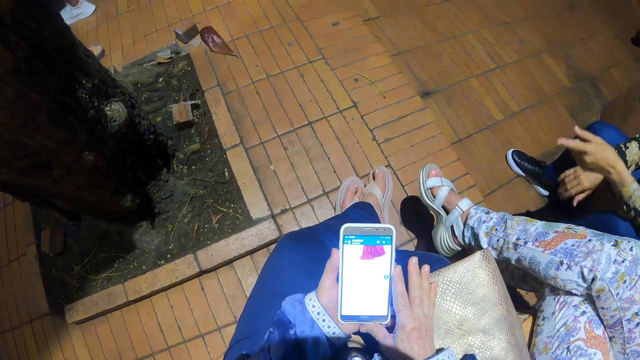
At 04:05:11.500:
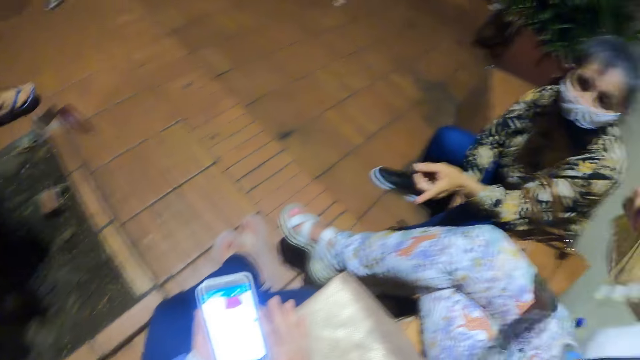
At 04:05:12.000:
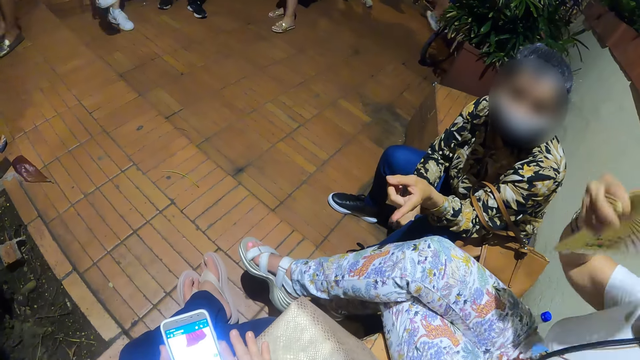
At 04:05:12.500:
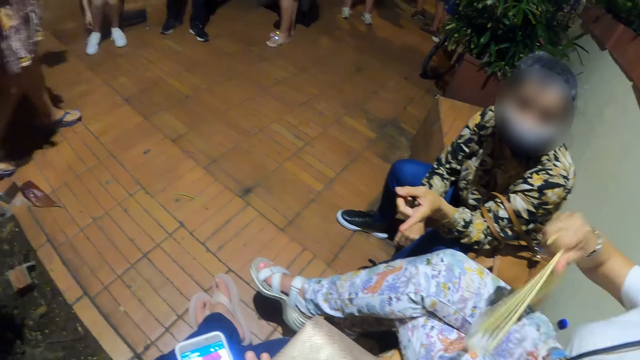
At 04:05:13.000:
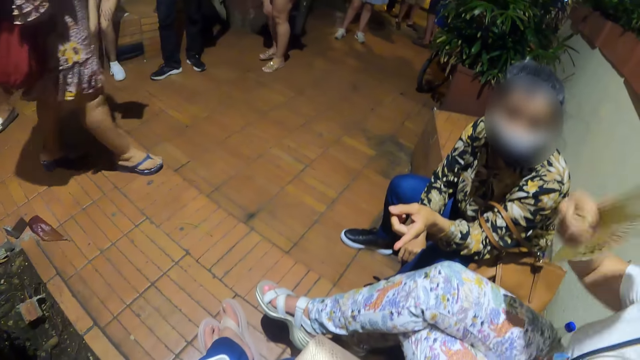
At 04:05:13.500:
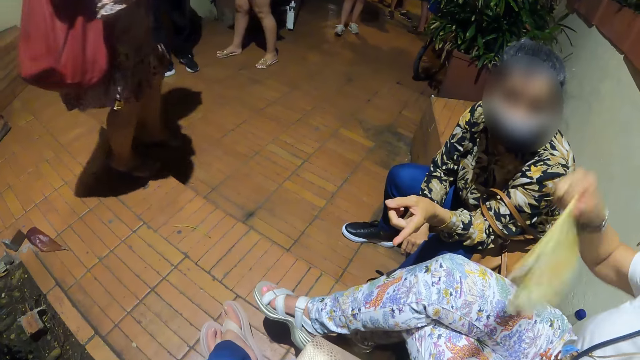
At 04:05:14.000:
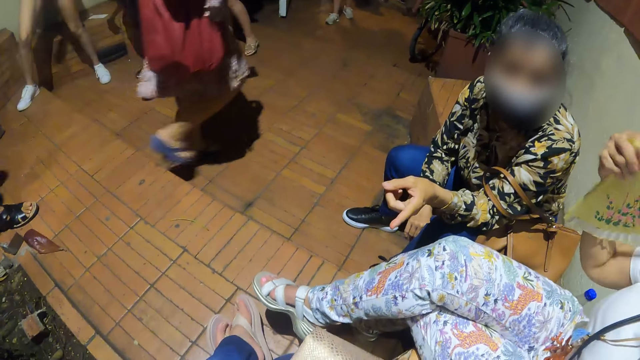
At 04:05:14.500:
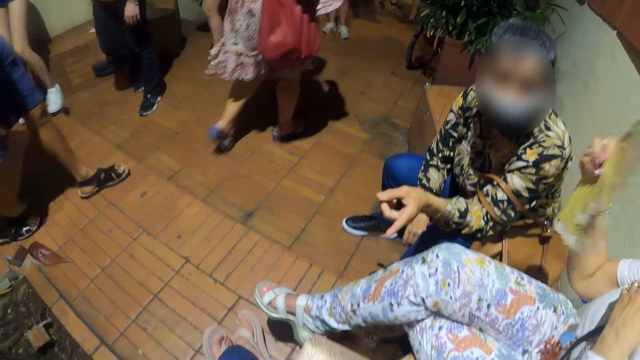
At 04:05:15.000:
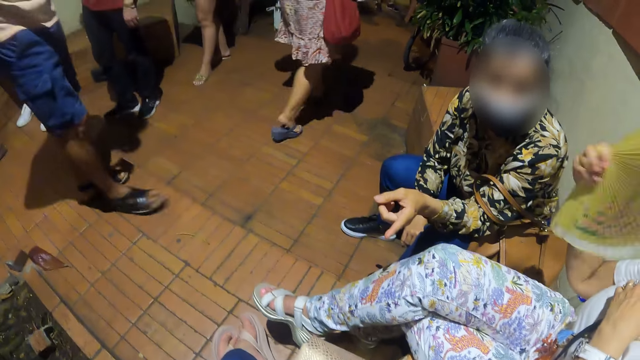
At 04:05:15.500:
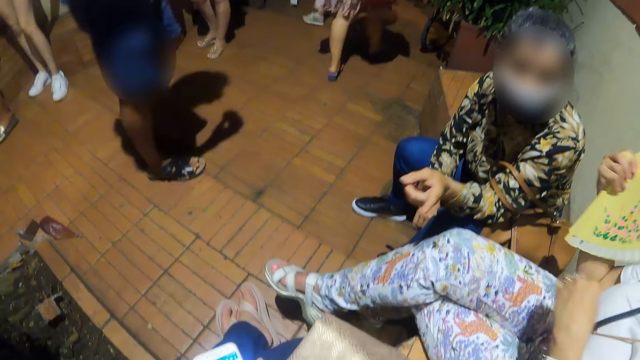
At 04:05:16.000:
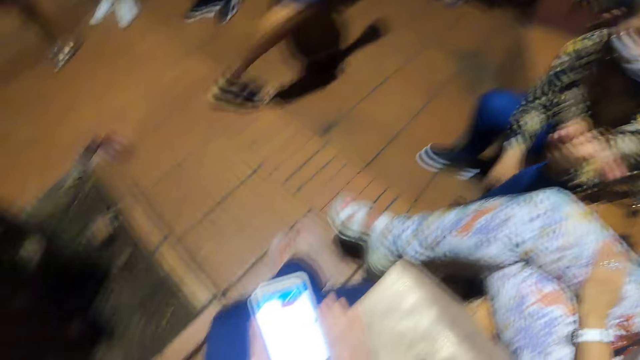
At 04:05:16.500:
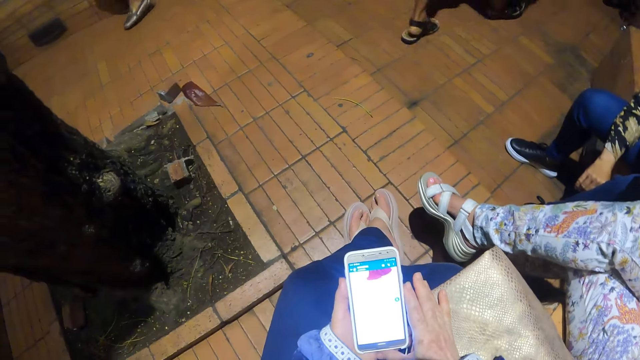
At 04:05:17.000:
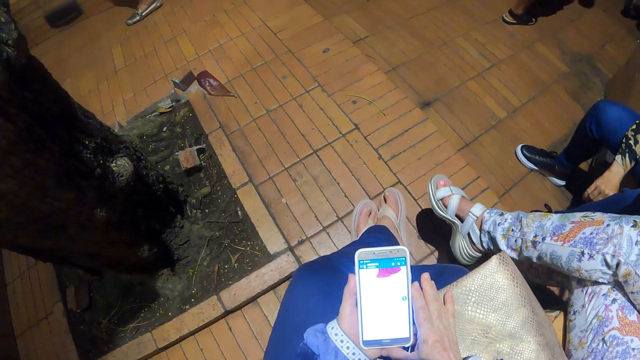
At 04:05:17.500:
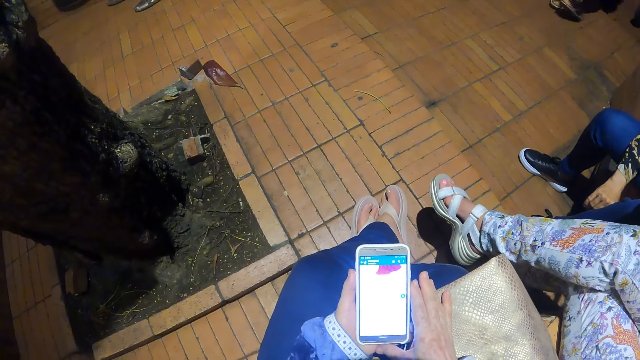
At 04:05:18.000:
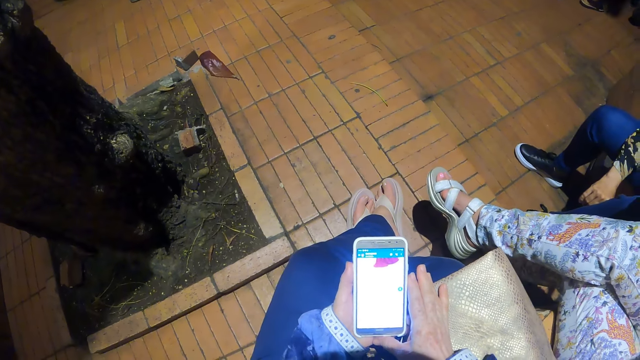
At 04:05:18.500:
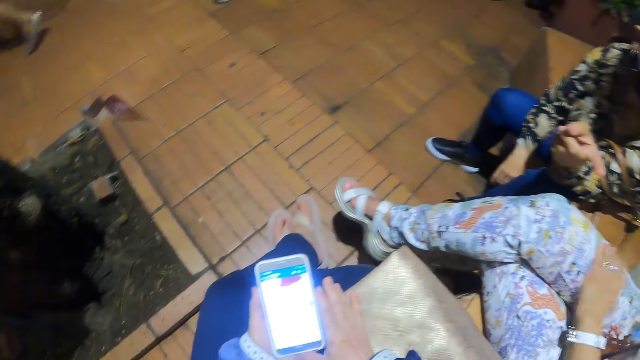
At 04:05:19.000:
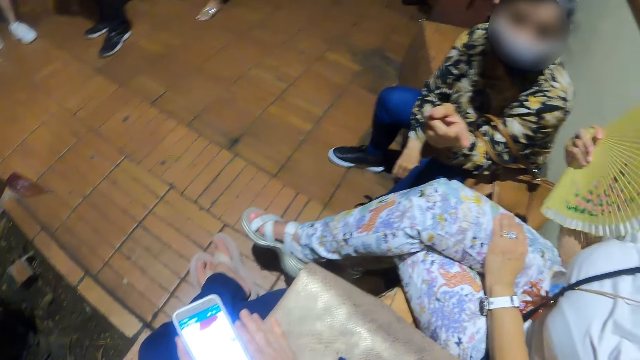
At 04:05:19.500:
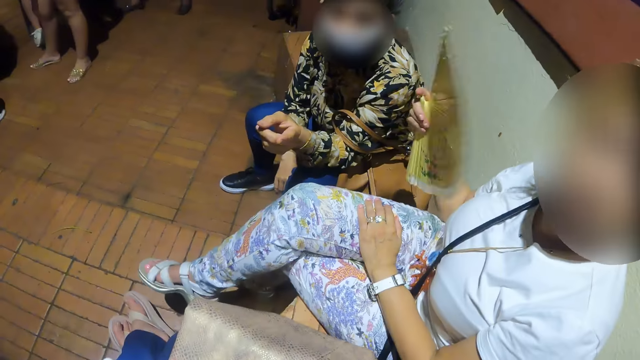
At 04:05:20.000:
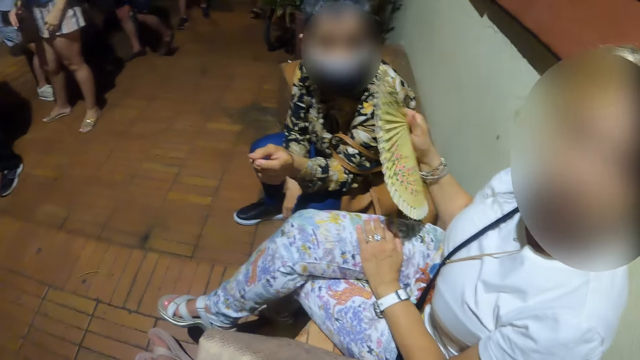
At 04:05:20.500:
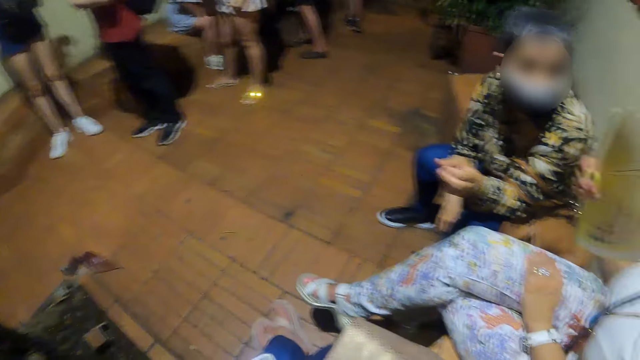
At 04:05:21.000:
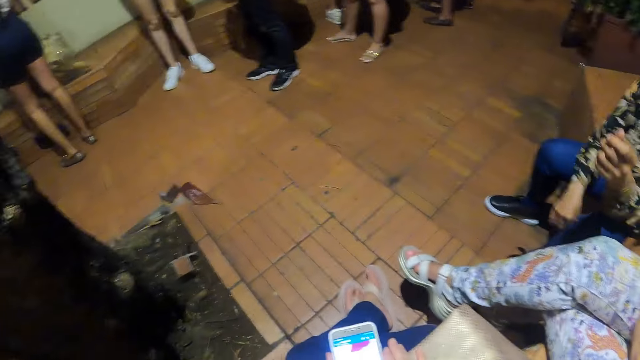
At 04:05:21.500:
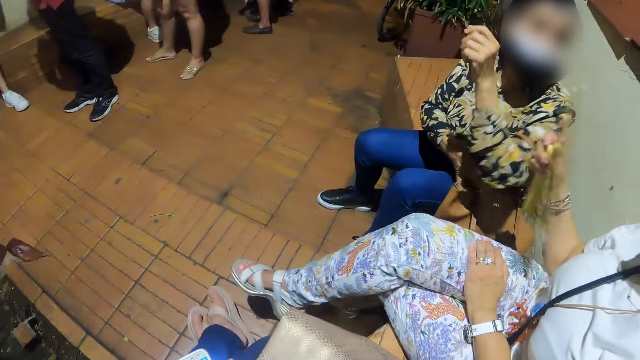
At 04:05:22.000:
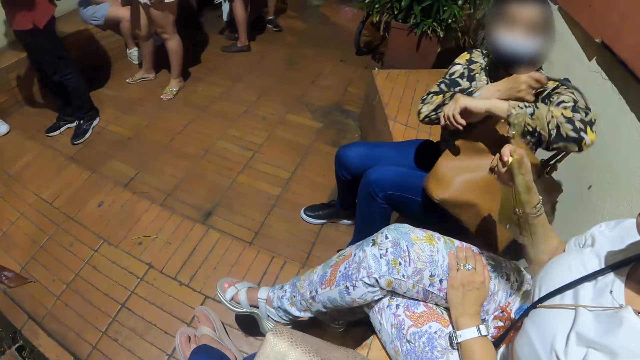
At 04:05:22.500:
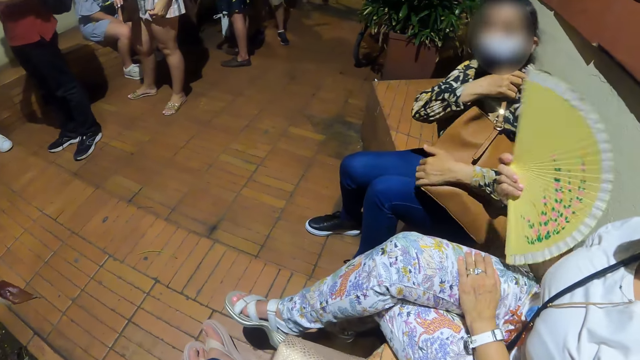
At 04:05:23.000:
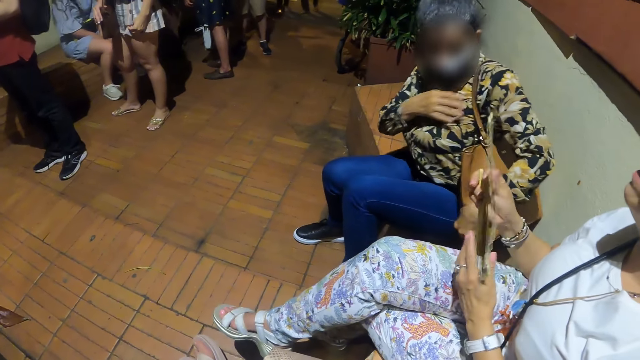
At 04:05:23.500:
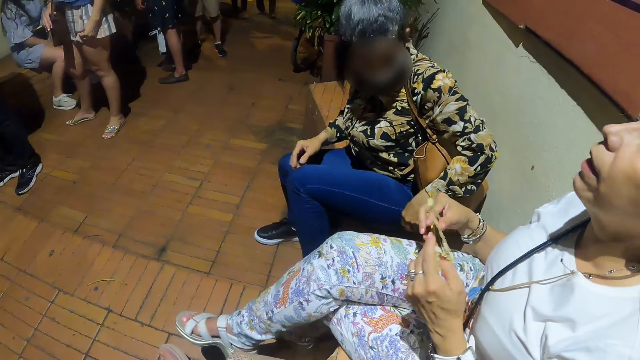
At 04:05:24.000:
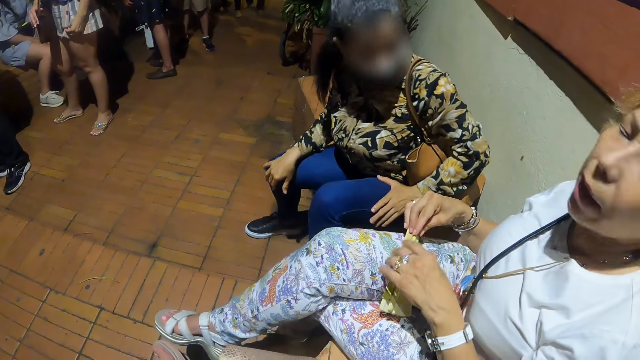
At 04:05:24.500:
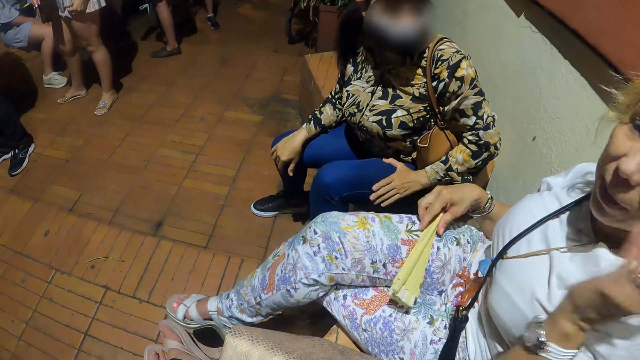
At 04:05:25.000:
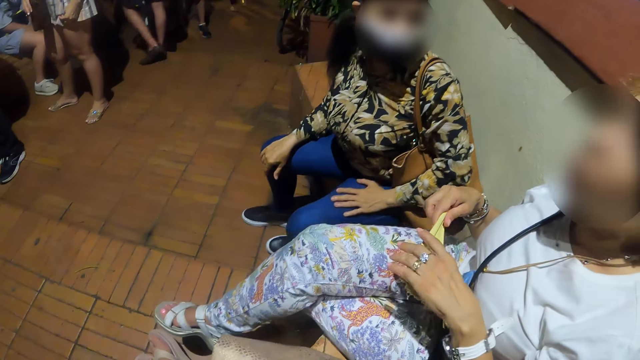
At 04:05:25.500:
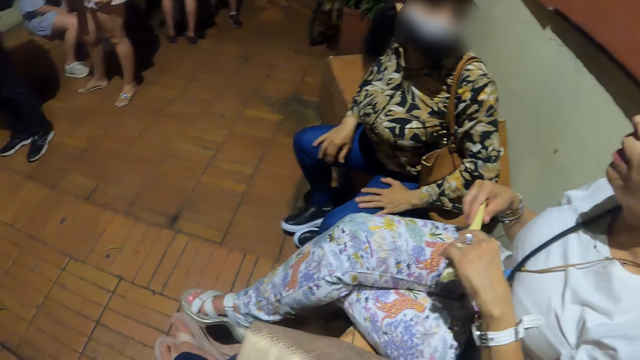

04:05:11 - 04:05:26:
The camera wearer looks at a phone. A woman points around. The camera wearer turns around. They look at the phone. They look around. The woman adjusts the bag on her shoulder.

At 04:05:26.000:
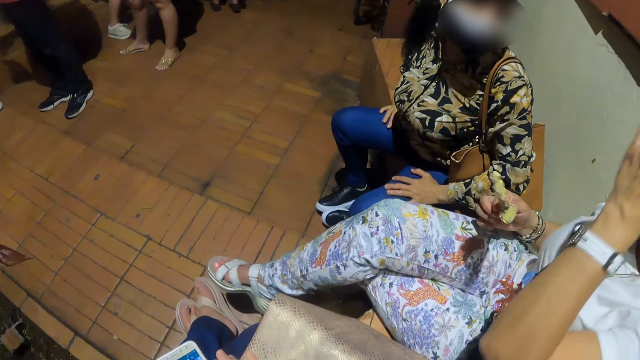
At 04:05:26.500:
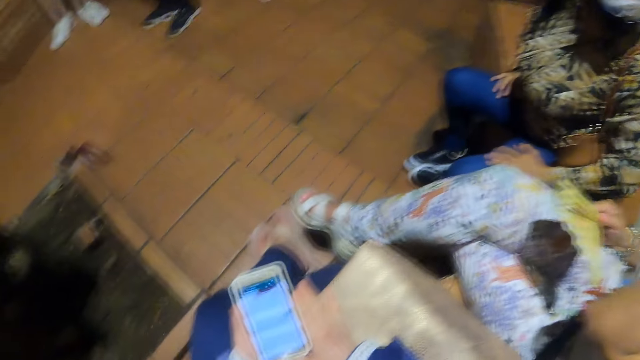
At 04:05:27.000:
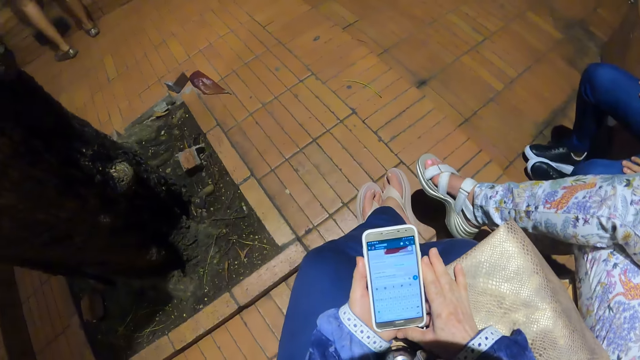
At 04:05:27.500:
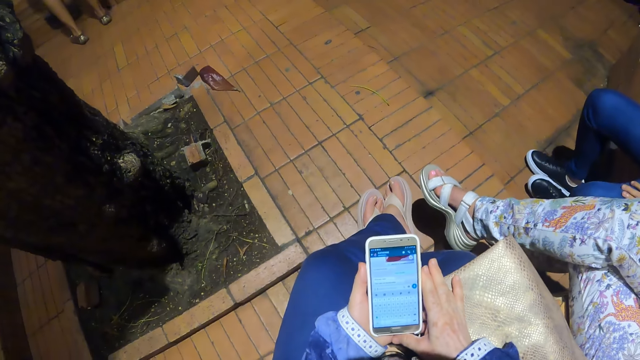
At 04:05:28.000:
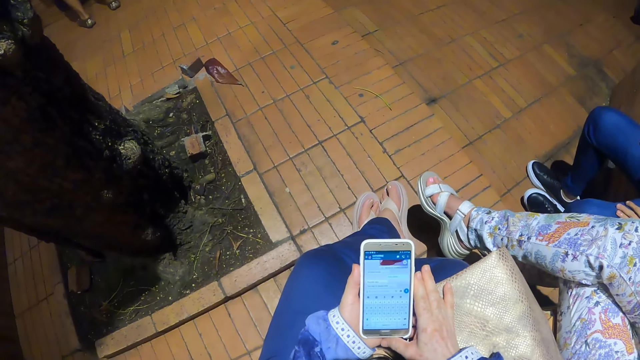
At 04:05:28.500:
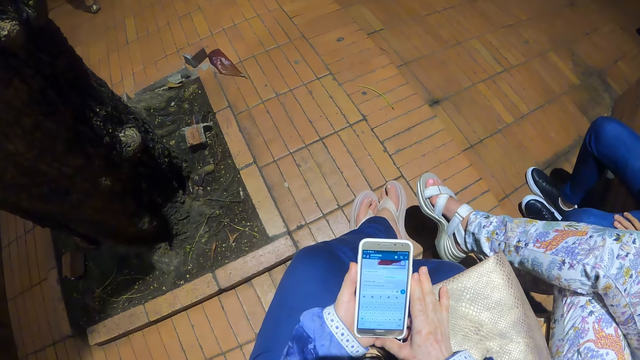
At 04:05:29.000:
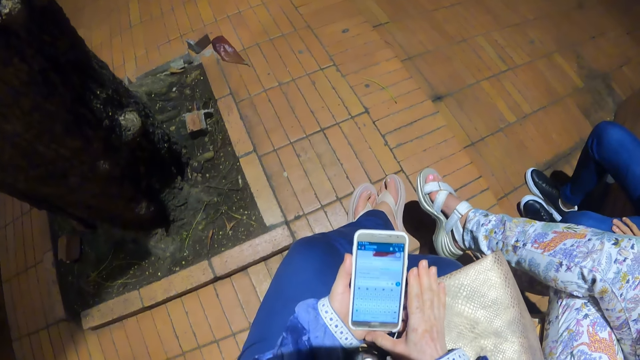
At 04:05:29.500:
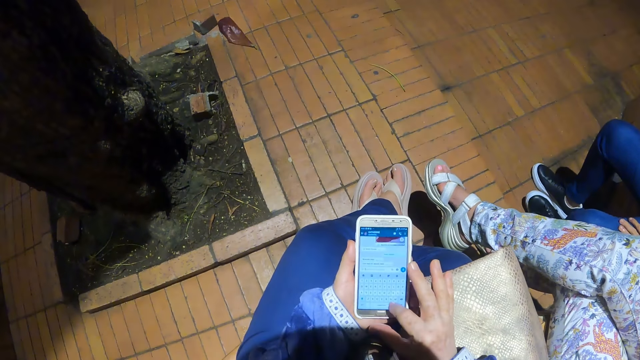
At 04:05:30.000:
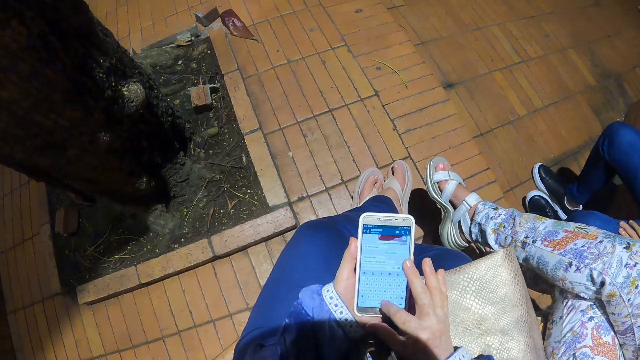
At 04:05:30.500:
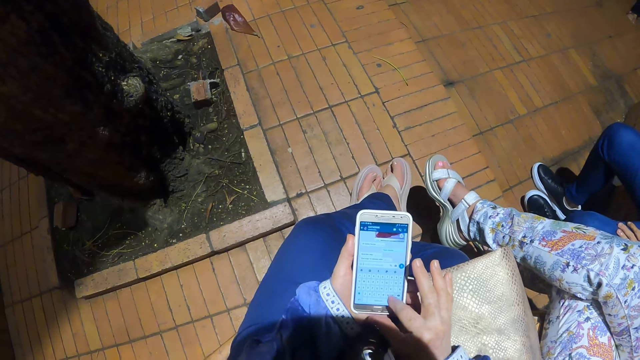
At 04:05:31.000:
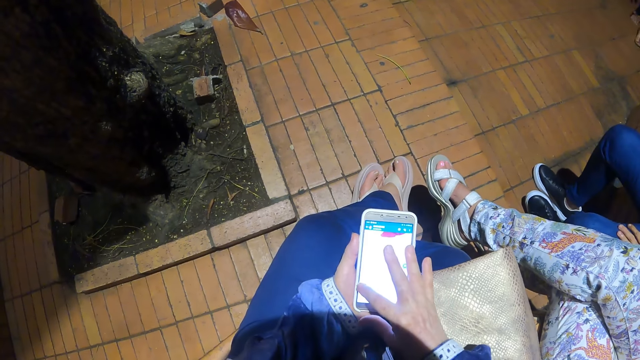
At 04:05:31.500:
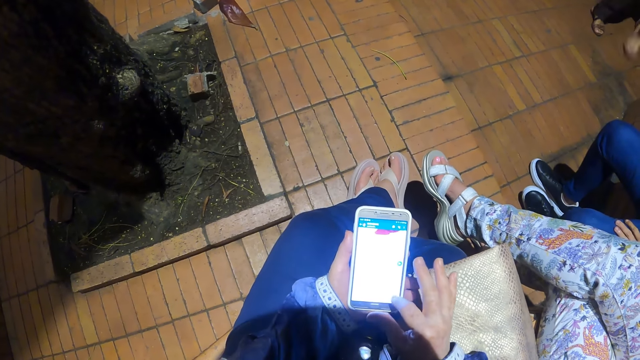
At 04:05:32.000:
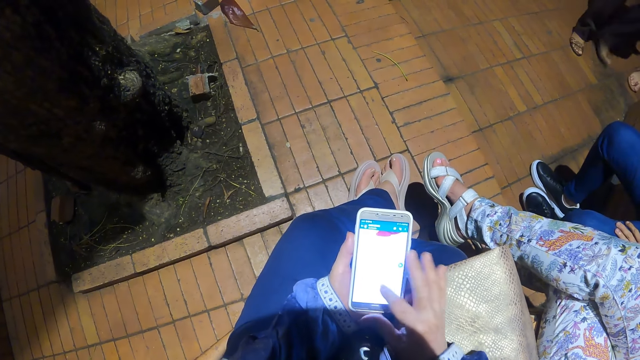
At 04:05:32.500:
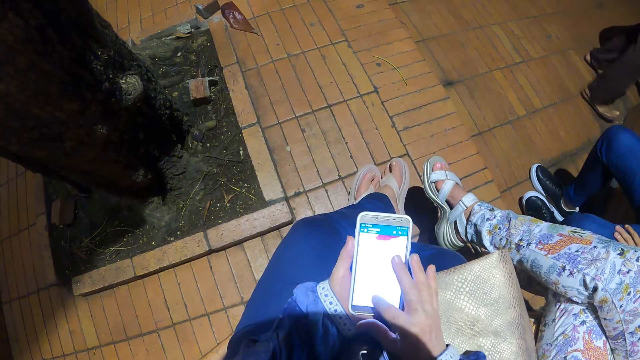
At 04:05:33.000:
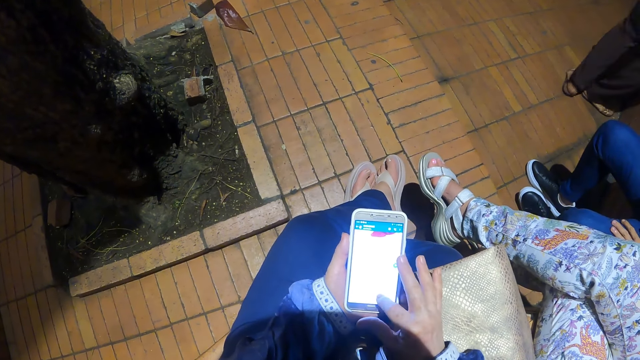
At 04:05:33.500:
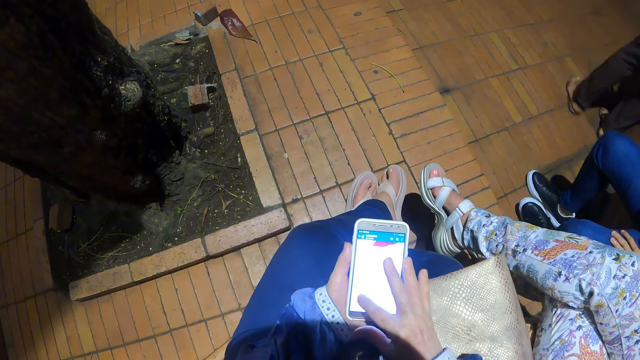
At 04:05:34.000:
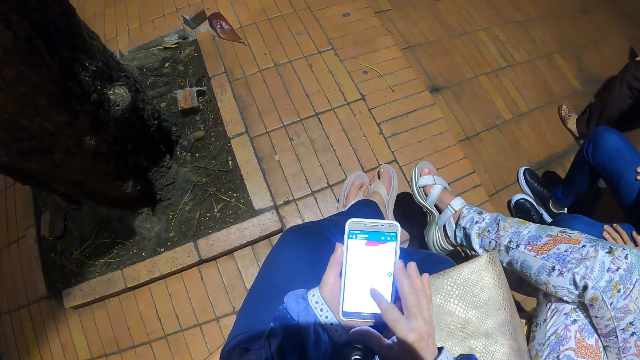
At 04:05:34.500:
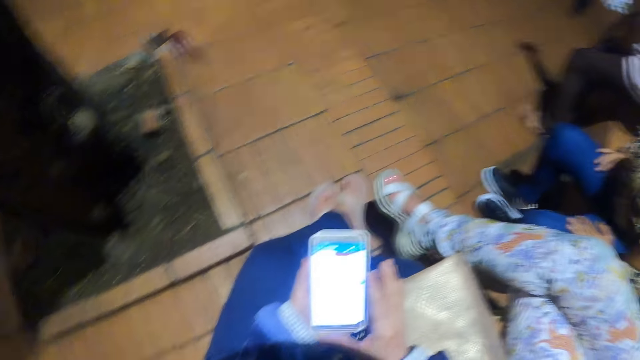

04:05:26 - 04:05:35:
The camera wearer looks at a phone. They scroll the phone. They dial the phone. They type in the phone.
